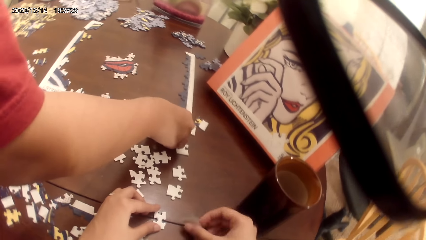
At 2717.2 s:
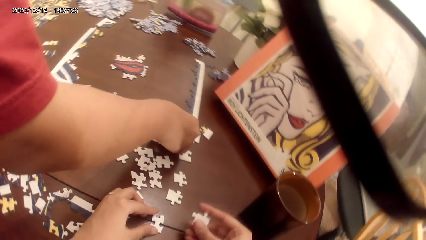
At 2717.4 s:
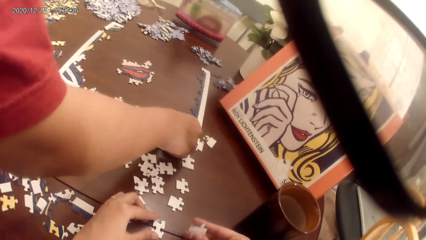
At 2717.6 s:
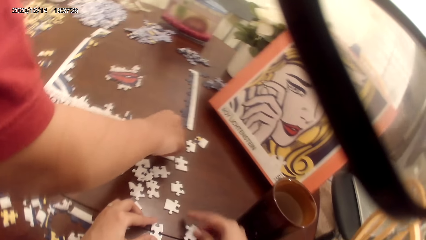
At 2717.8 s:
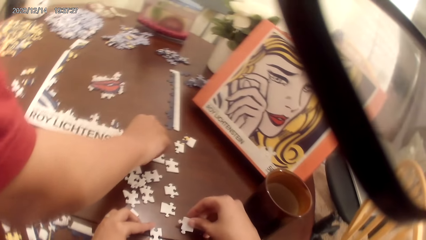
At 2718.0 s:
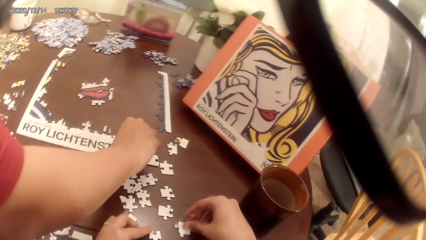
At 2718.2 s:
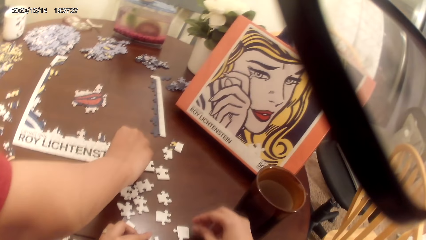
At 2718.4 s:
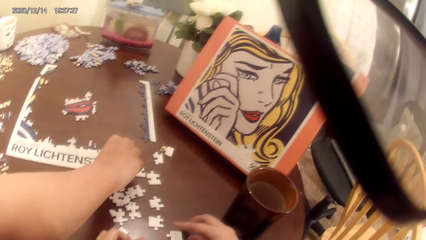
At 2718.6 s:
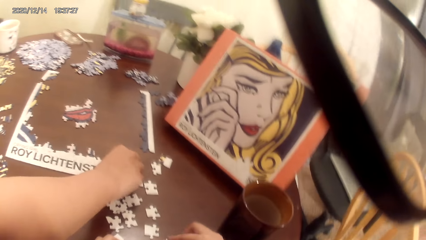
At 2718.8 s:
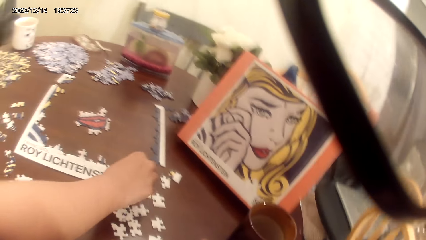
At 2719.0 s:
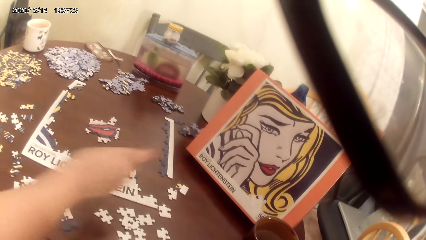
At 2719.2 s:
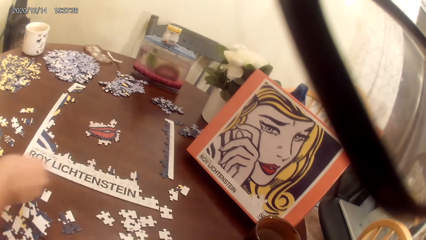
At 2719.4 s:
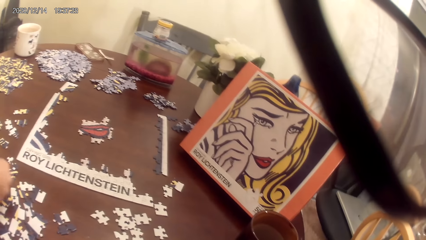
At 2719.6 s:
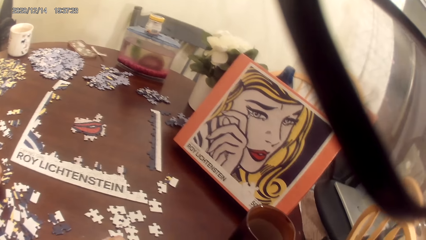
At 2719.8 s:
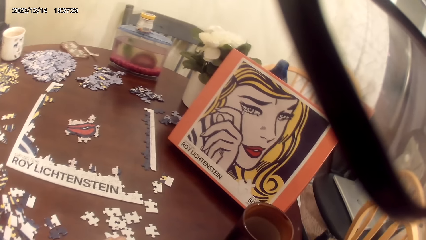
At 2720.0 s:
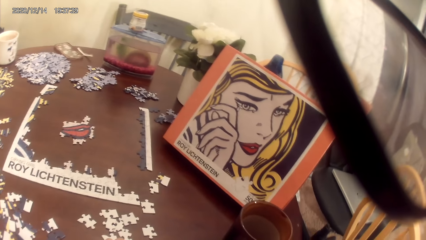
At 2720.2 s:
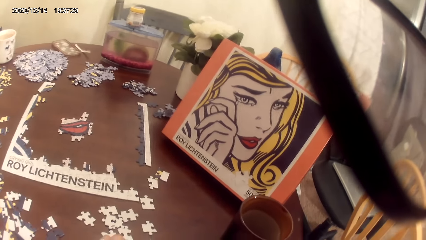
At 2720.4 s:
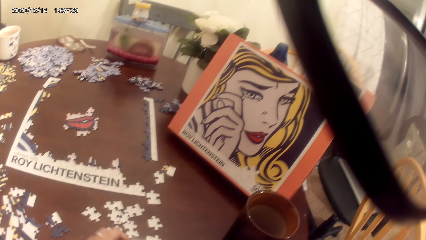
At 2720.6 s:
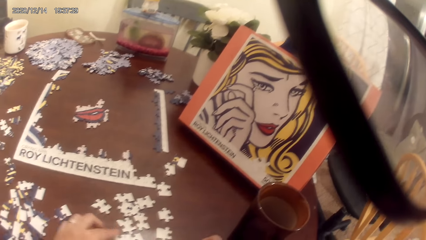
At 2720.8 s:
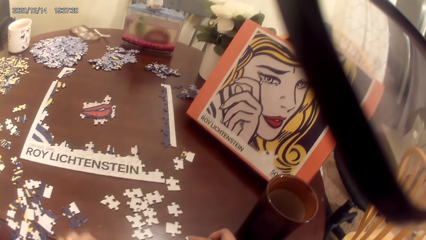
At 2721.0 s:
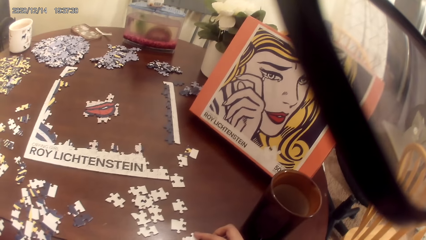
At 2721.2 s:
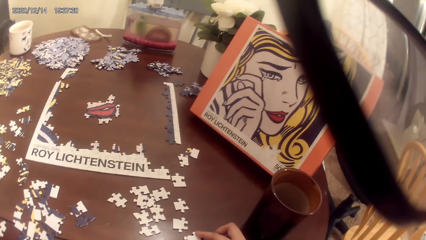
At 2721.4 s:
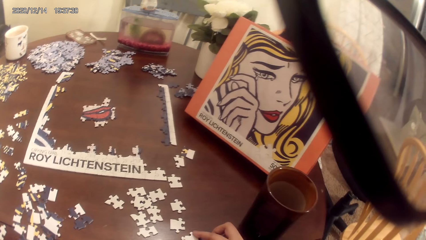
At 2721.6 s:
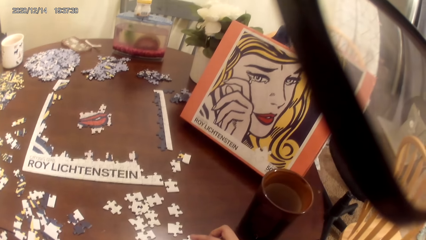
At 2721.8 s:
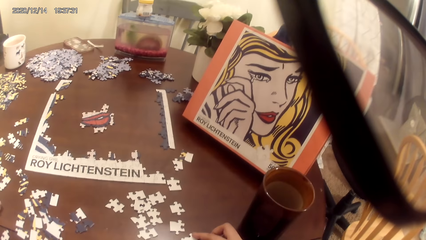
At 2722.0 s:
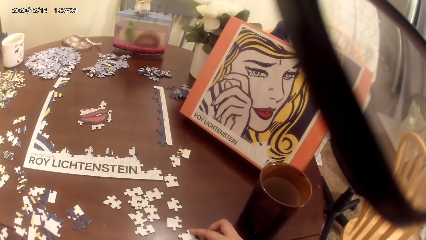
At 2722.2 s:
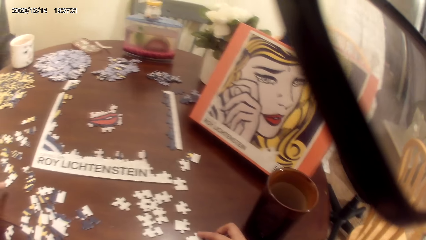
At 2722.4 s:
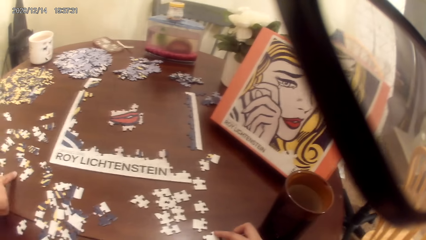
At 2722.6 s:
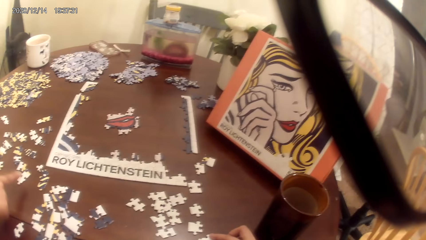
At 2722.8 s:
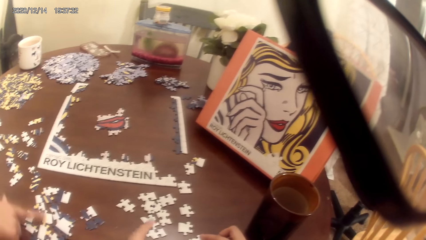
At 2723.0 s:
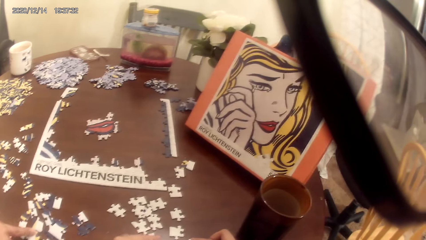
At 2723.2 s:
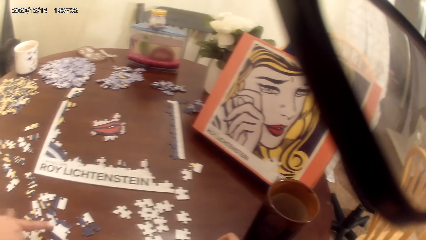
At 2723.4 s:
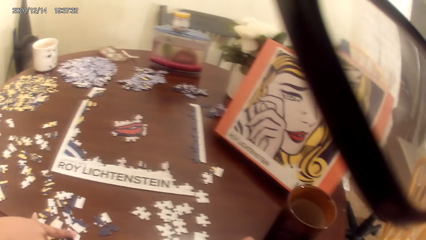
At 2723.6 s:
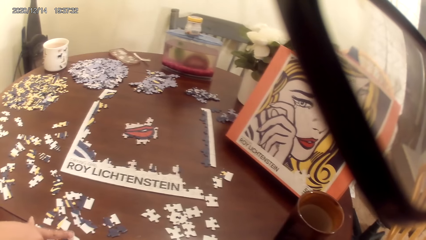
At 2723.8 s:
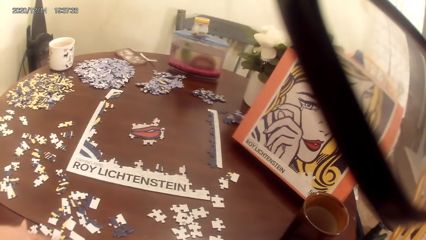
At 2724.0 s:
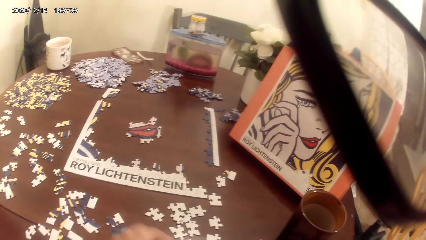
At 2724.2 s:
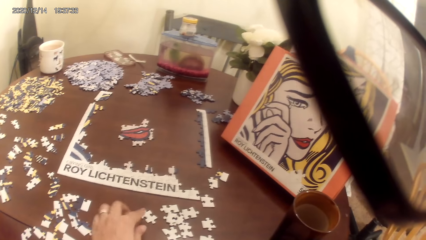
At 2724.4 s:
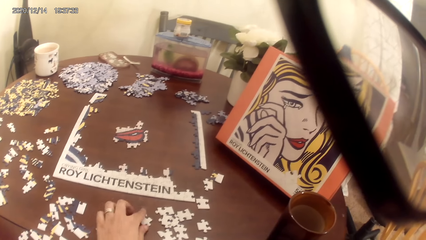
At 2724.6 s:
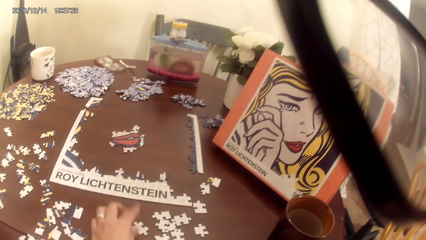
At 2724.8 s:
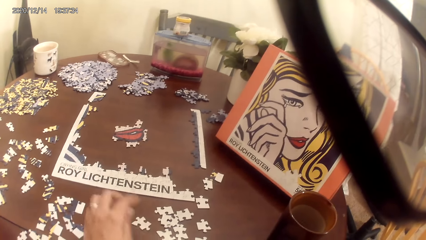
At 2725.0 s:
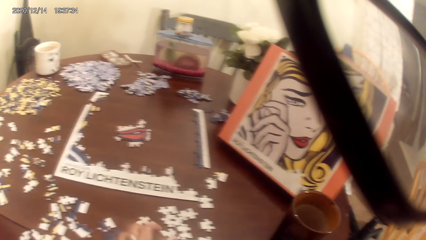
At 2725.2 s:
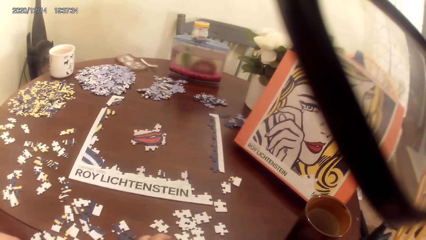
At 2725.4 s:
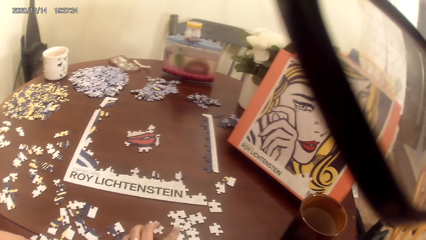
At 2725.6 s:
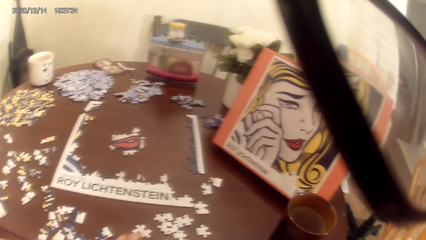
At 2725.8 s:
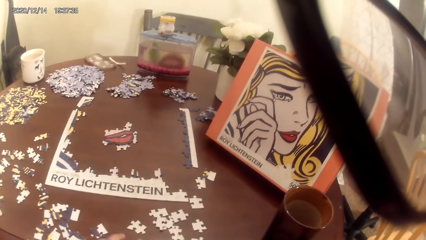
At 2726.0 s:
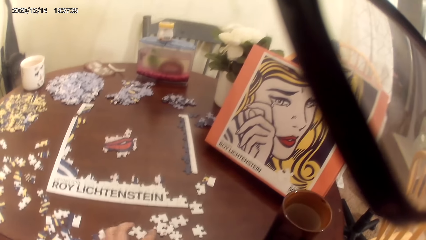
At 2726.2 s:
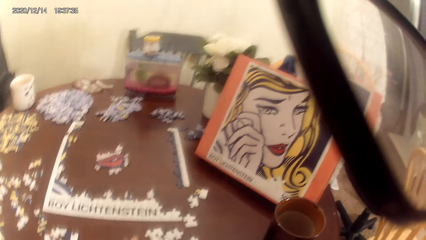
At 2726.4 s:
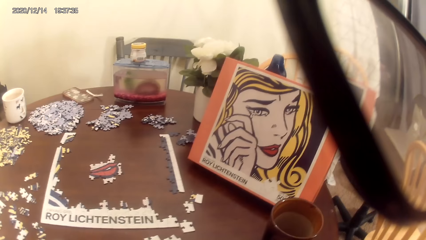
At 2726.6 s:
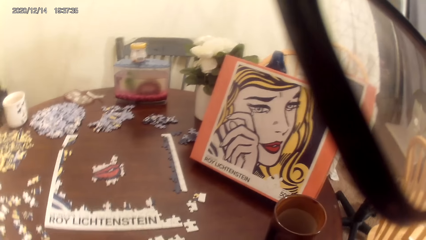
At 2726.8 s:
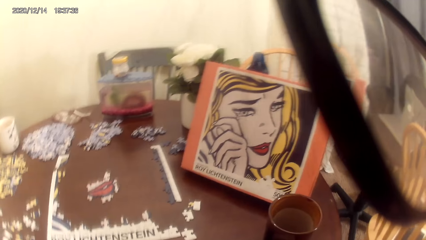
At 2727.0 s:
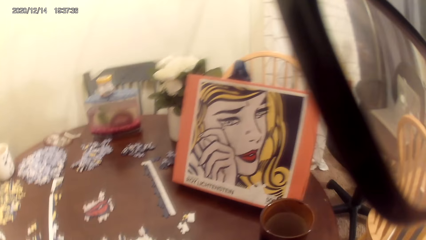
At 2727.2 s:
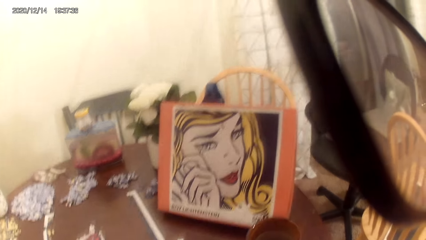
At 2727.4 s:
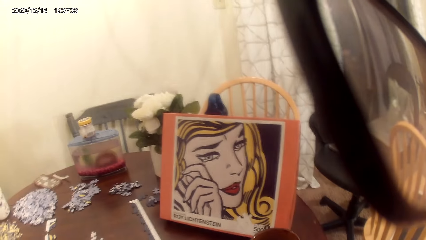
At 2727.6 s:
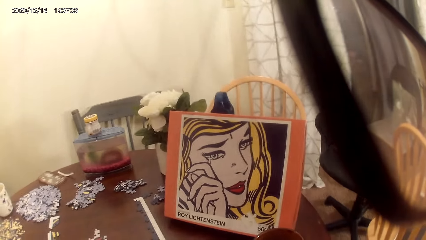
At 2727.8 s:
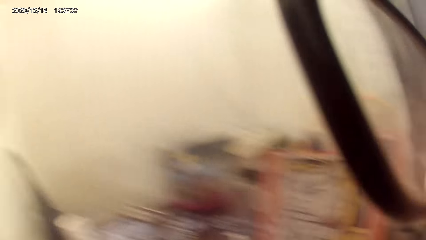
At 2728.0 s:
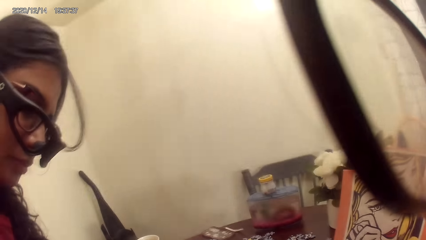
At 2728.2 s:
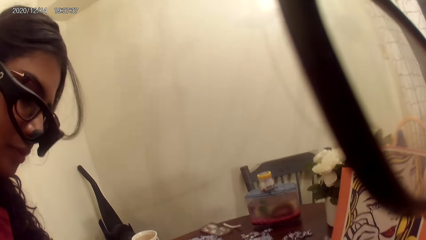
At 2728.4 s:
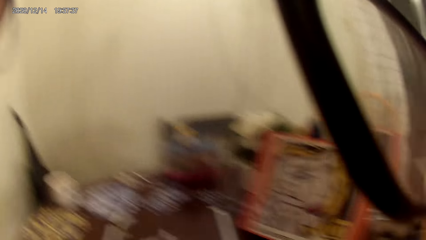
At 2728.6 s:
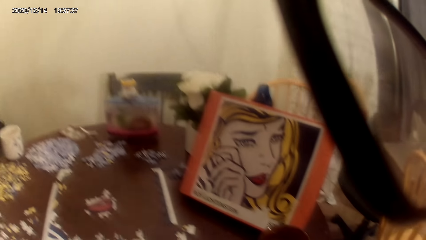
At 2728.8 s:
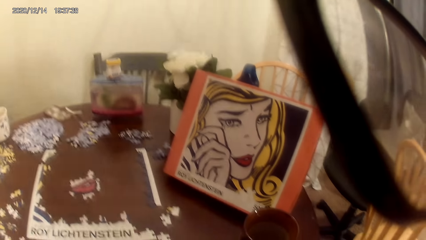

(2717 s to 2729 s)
The camera wearer moves the puzzle.

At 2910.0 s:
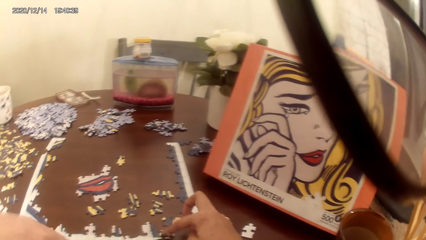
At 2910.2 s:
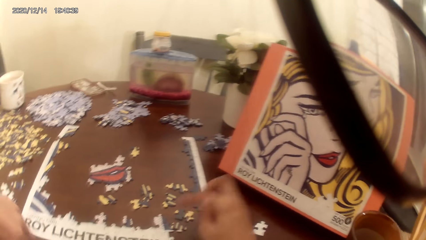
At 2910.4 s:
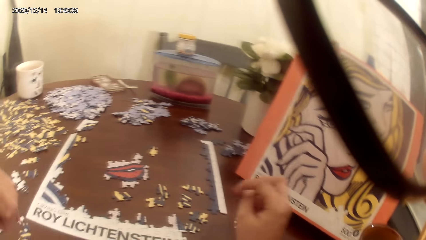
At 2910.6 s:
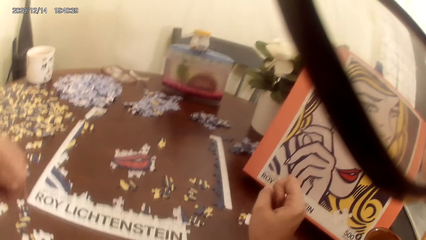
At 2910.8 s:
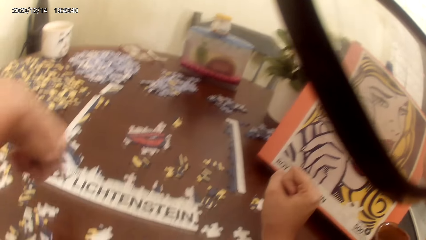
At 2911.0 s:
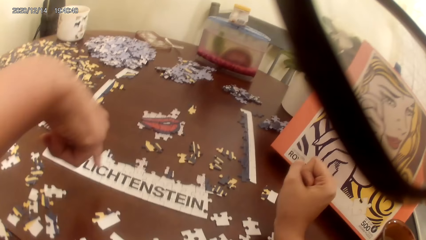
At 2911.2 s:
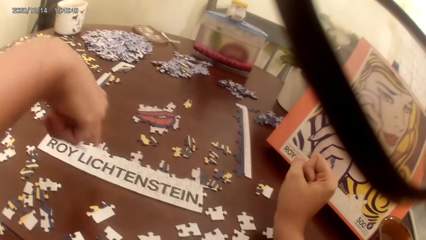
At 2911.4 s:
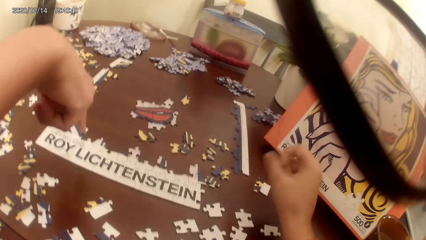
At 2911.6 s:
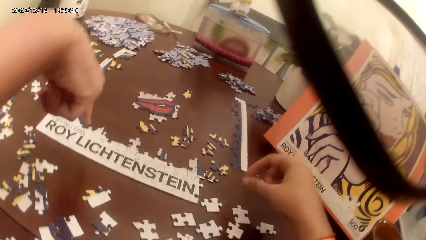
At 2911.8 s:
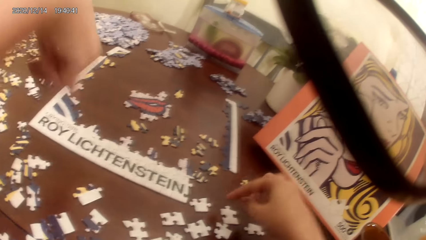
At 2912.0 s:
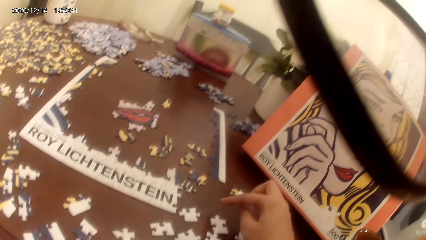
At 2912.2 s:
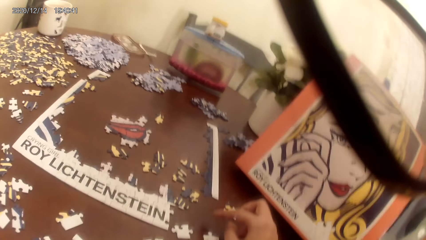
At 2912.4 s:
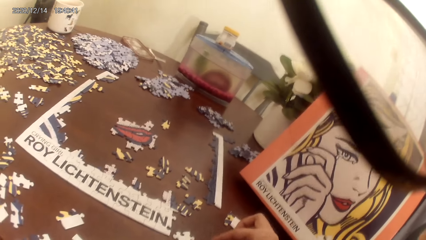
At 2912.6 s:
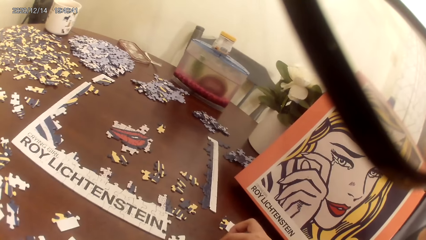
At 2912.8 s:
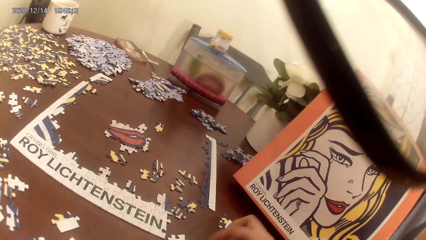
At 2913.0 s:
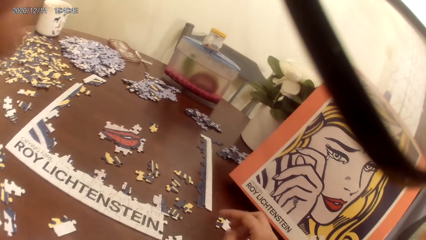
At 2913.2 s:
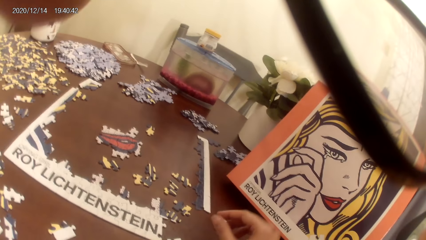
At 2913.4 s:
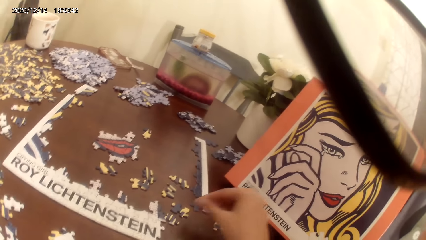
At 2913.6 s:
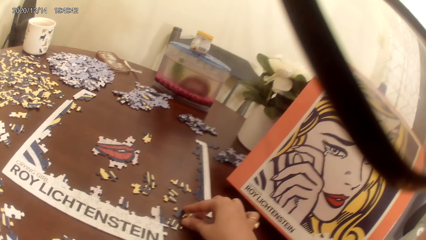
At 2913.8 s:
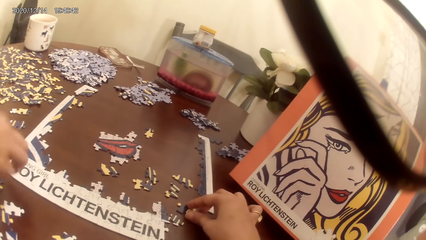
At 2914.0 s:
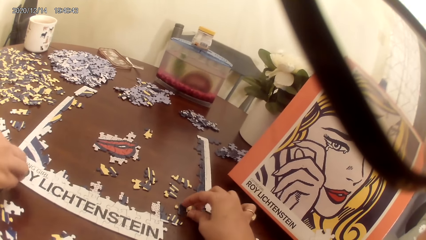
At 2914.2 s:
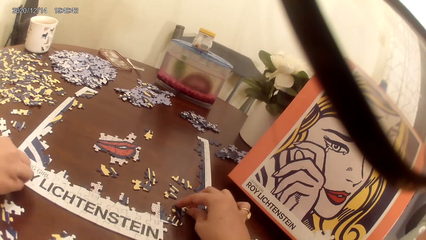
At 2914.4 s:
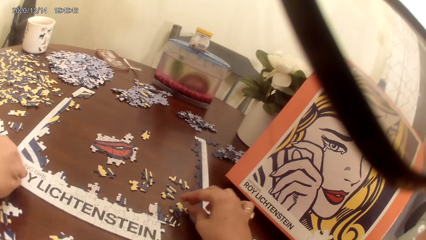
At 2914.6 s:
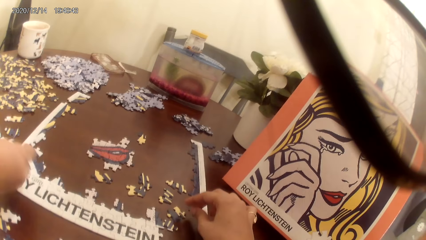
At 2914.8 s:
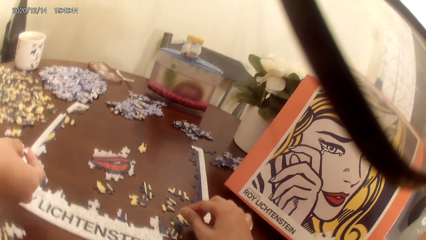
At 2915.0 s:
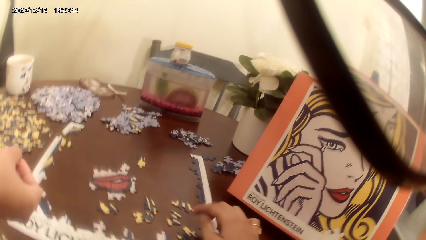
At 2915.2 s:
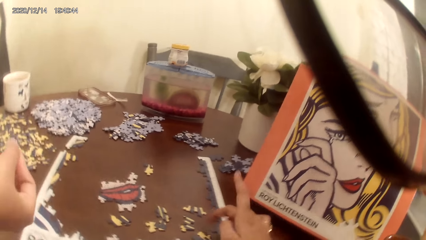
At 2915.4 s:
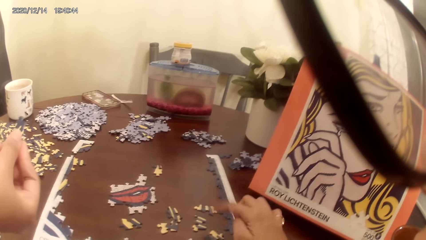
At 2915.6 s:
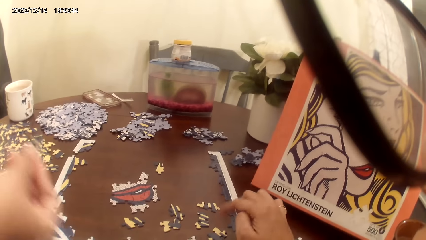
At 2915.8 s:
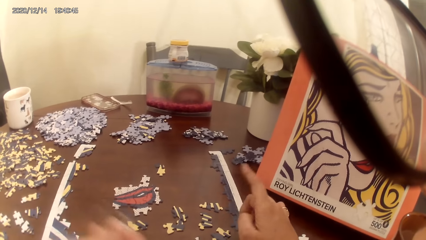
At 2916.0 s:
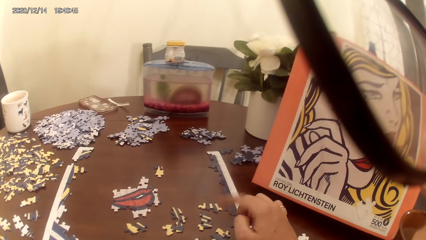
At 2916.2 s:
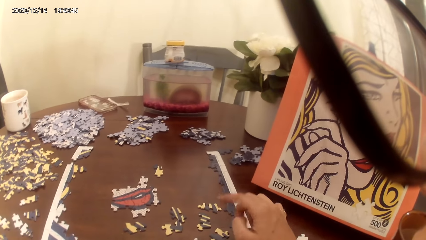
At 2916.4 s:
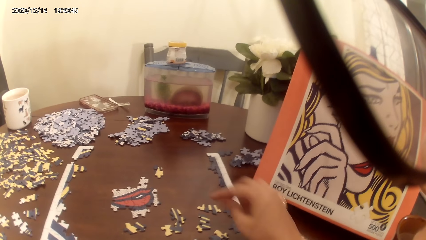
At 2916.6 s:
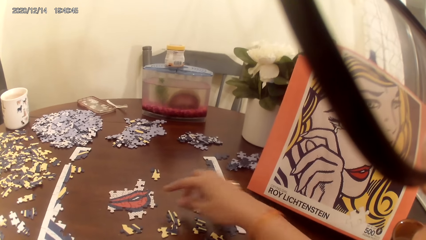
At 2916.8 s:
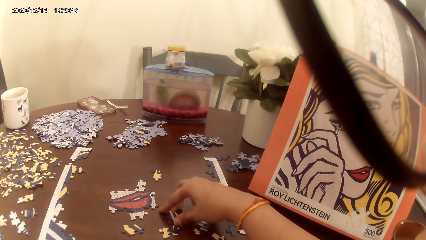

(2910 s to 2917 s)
A woman points at the puzzles. The camera wearer moves the puzzles. The woman plays the jigsaw puzzle. The camera wearer plays the jigsaw puzzle and talks with the woman.
